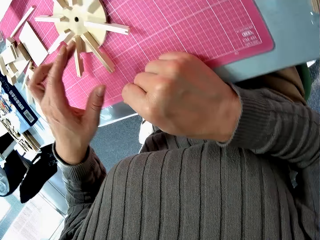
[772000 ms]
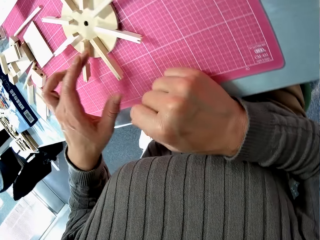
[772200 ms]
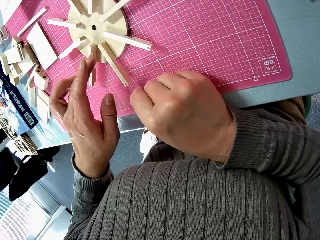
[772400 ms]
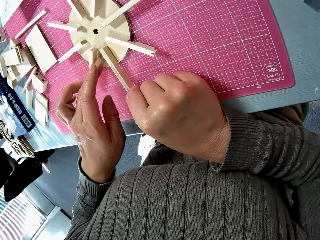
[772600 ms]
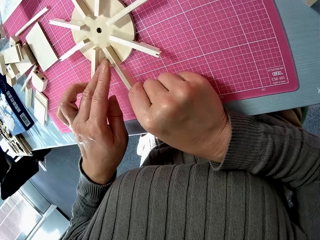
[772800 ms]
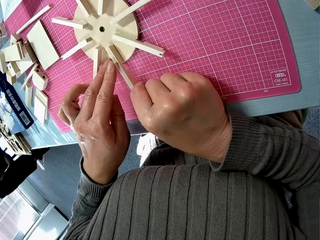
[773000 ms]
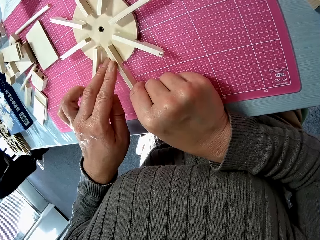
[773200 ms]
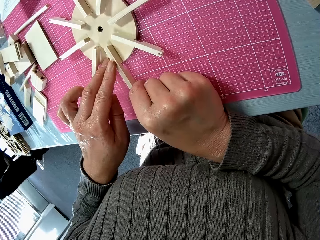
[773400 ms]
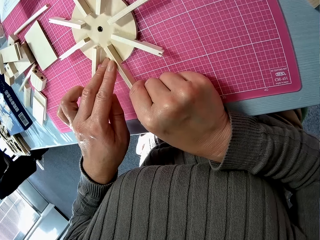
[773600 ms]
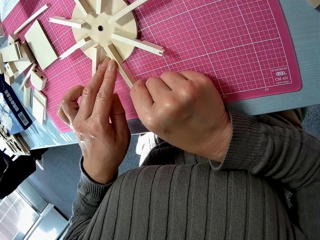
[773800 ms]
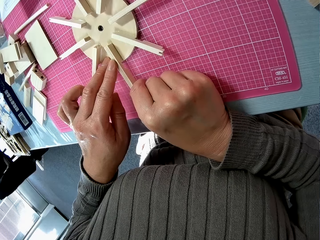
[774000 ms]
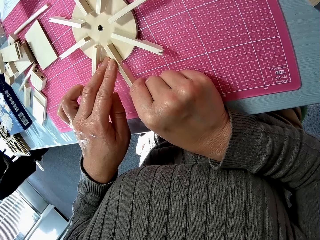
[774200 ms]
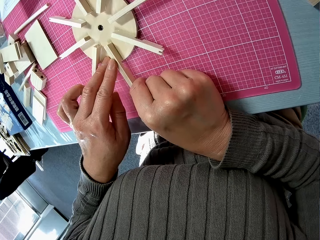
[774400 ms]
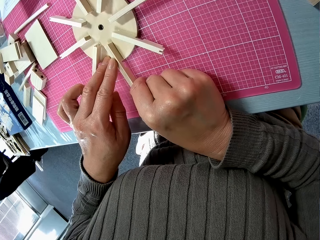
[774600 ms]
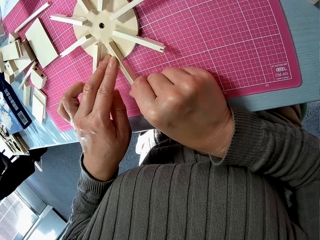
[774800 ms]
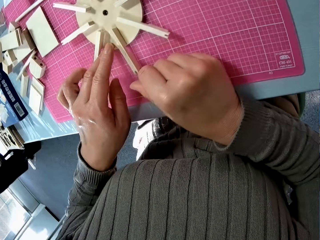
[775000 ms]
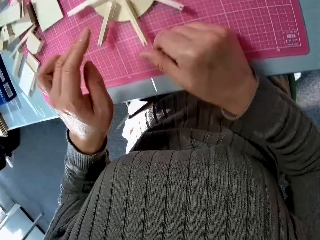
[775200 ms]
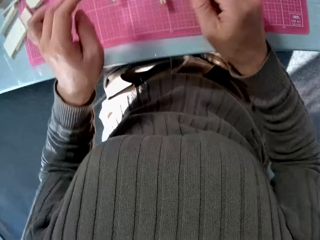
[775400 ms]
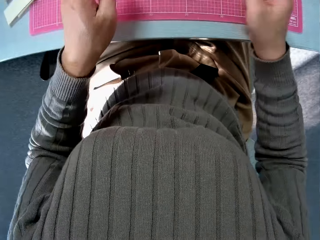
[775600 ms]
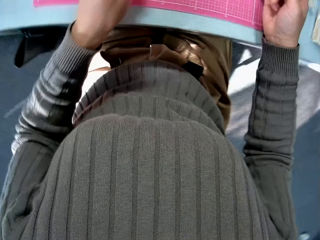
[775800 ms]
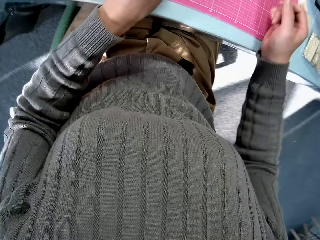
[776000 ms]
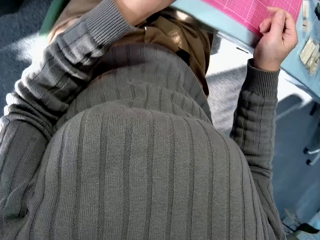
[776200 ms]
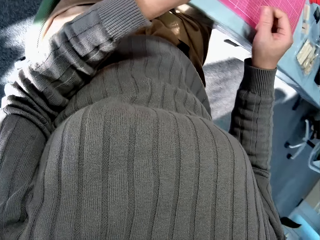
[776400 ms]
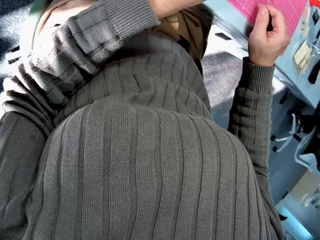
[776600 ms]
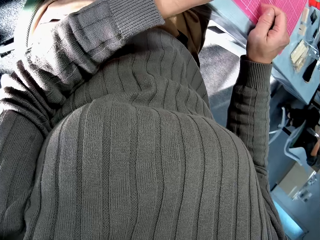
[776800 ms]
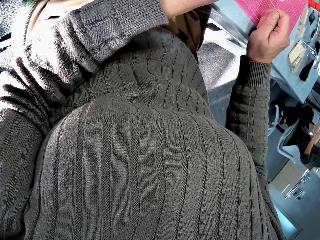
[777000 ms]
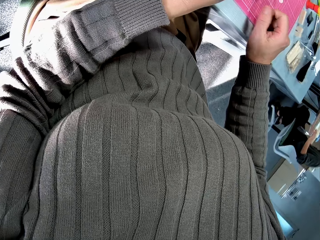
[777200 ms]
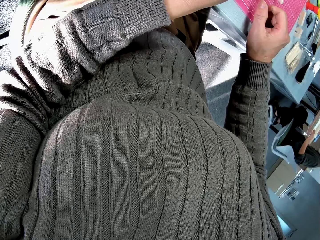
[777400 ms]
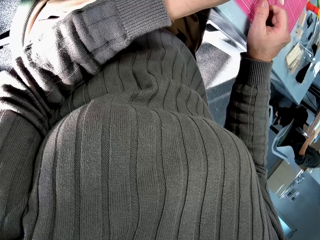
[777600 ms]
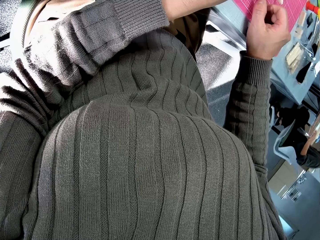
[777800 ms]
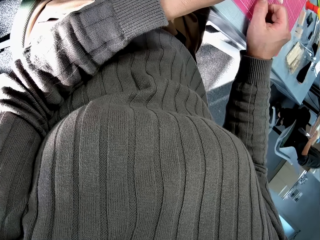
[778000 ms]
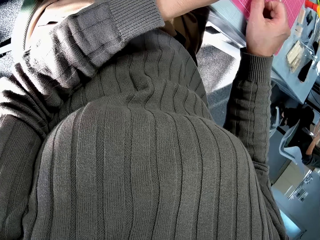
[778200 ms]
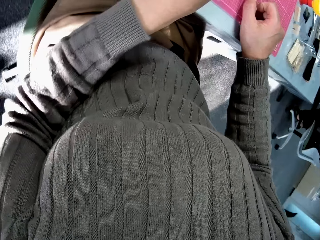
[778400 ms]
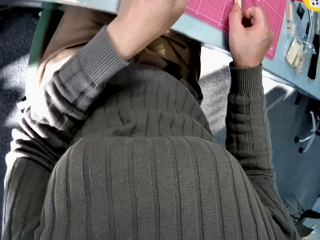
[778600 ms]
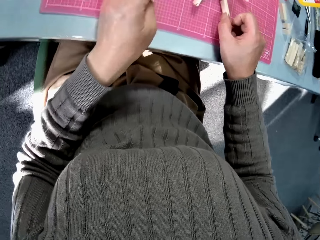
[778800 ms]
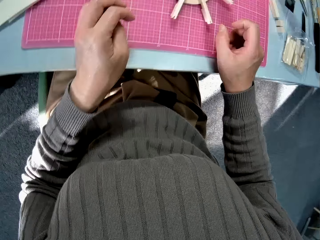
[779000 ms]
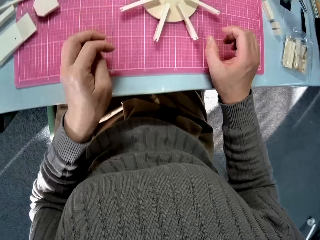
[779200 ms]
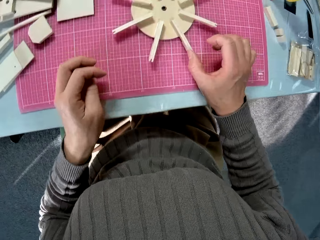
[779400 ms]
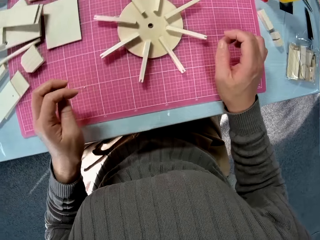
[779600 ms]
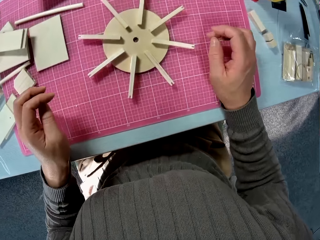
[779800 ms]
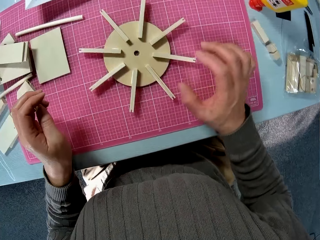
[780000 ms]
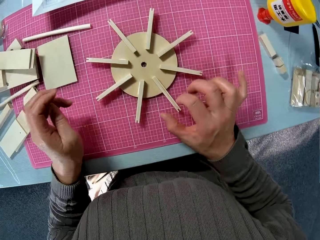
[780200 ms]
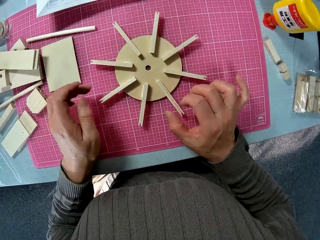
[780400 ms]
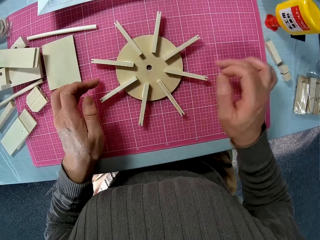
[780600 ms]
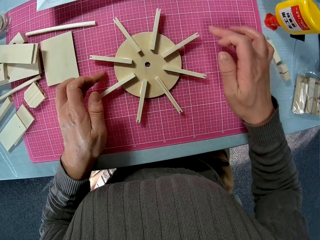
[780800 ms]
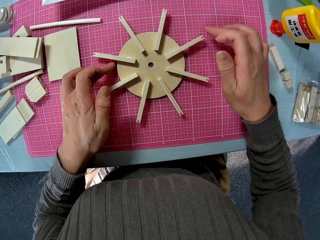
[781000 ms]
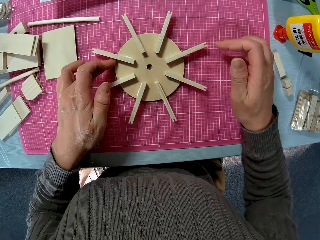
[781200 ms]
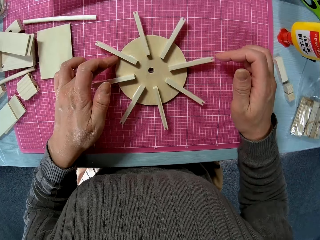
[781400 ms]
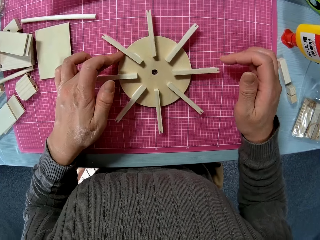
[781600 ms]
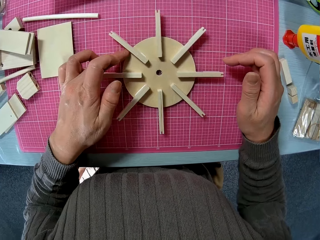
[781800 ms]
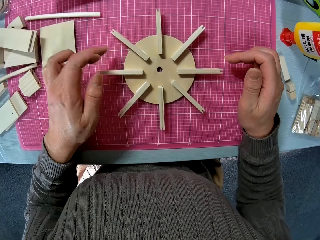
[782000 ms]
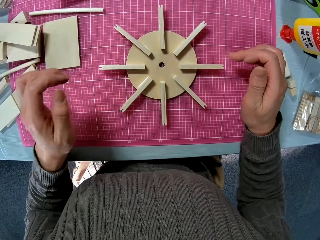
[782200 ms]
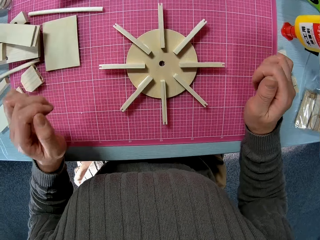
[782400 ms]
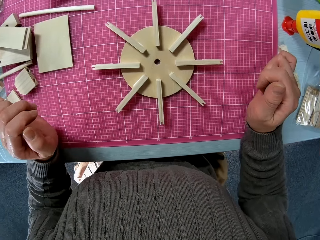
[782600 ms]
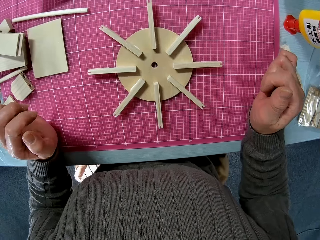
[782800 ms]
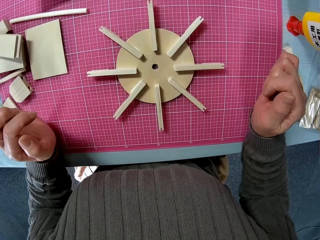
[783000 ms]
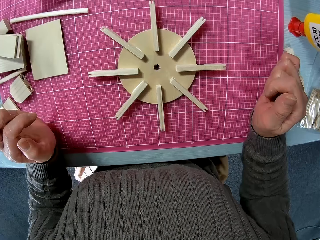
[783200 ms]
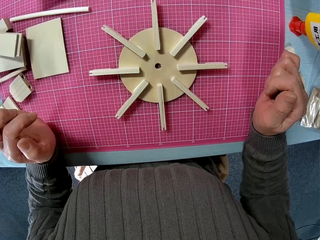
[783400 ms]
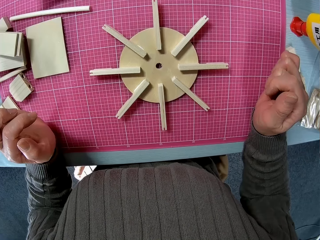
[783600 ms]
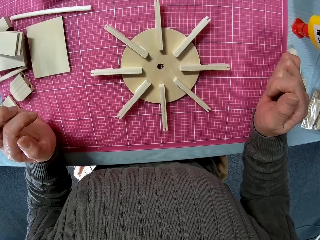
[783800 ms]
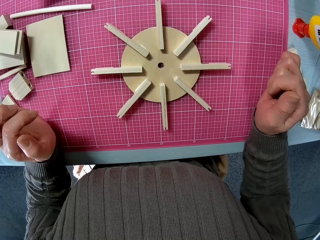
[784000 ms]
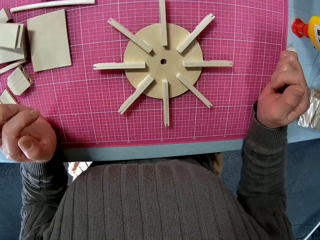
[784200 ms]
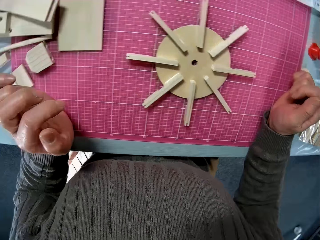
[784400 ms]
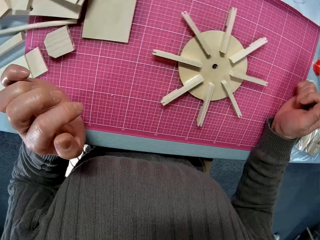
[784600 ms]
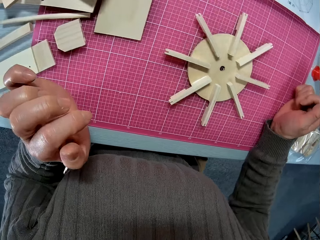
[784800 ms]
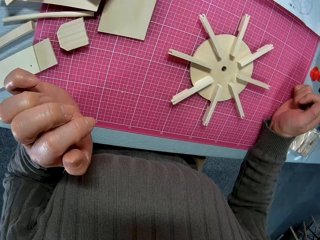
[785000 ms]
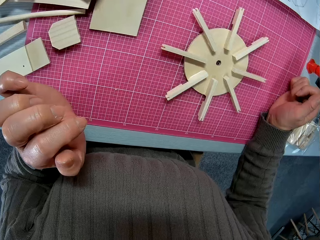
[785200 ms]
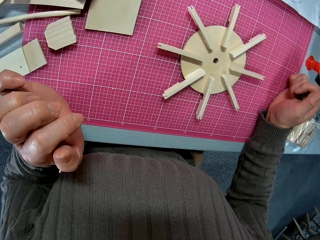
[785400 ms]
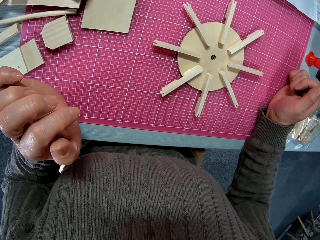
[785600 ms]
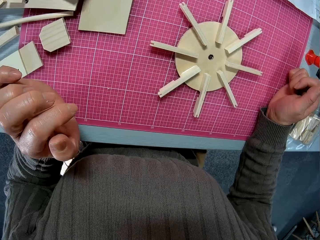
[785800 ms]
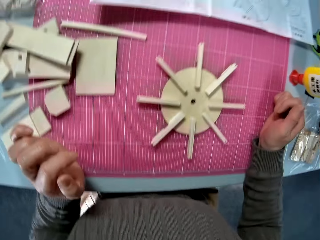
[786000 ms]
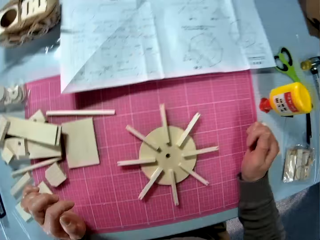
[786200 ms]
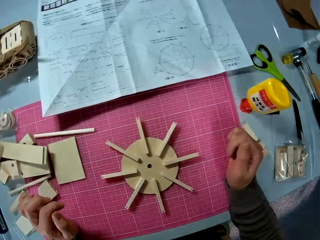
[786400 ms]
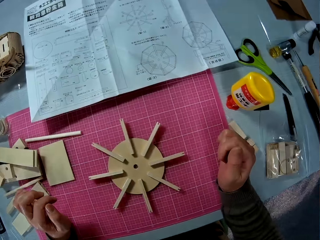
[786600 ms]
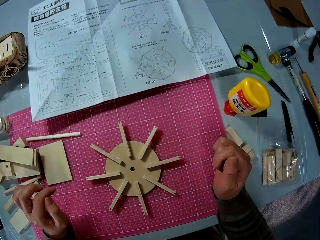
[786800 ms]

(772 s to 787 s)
The camera wearer presses the glued pieces of wood firmly. They stick the glued stick firmly on the model. They rotate the model and move their hands off the model.

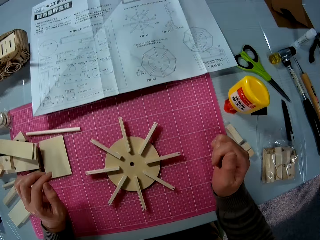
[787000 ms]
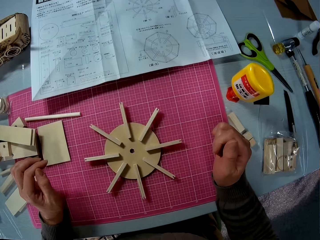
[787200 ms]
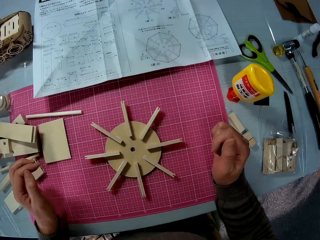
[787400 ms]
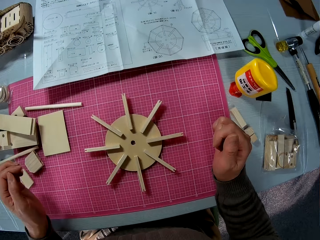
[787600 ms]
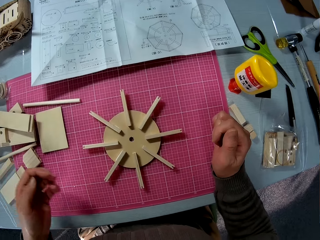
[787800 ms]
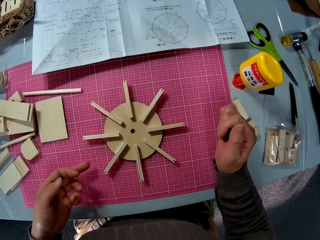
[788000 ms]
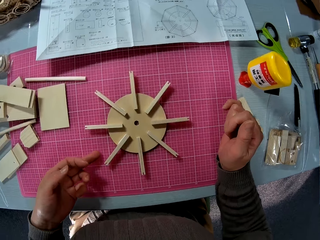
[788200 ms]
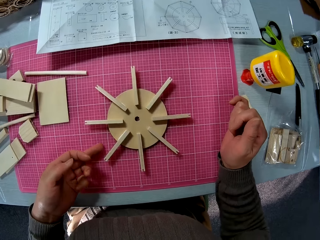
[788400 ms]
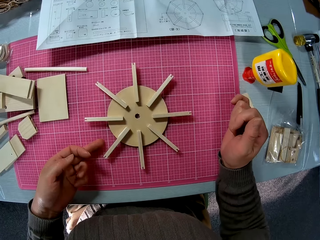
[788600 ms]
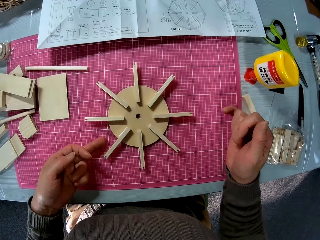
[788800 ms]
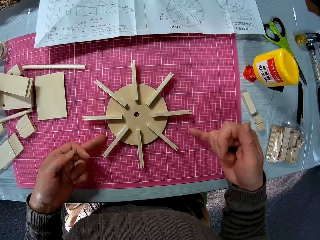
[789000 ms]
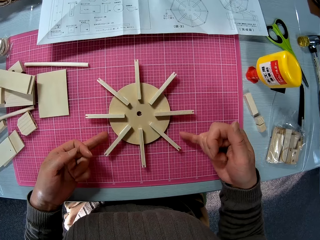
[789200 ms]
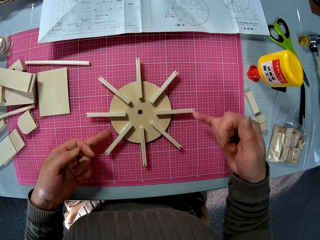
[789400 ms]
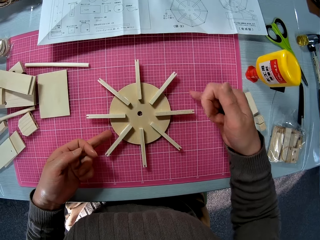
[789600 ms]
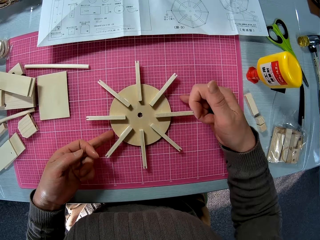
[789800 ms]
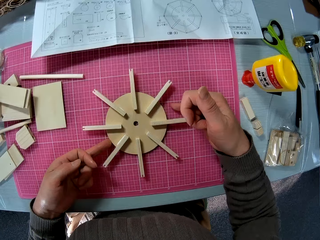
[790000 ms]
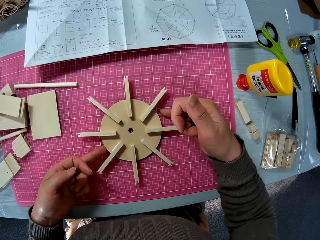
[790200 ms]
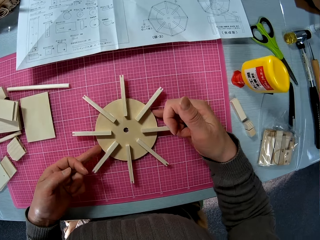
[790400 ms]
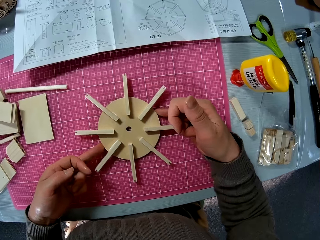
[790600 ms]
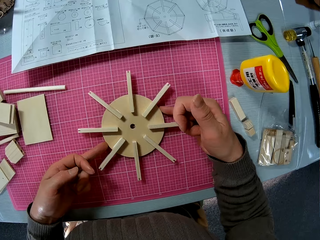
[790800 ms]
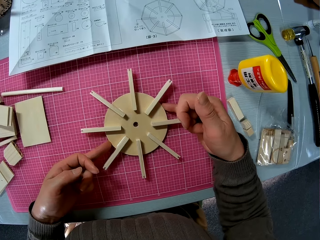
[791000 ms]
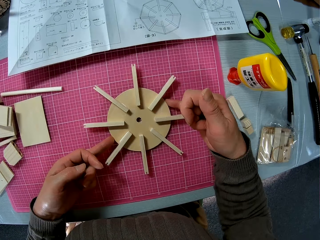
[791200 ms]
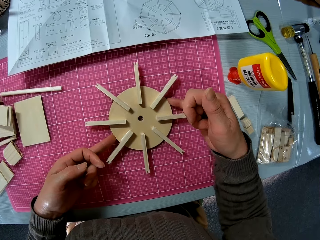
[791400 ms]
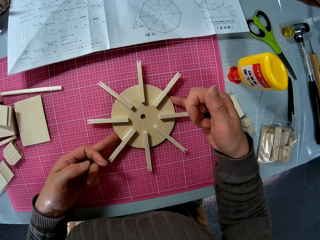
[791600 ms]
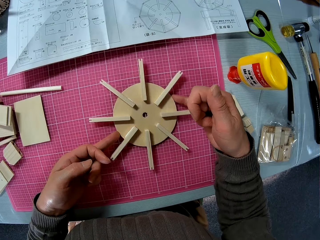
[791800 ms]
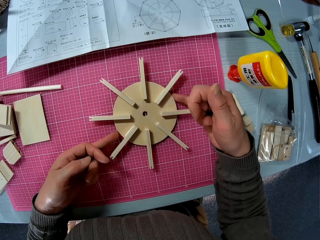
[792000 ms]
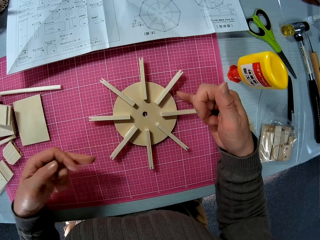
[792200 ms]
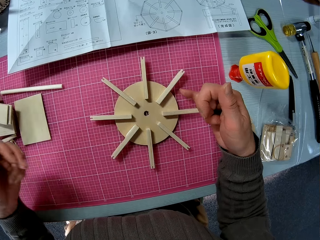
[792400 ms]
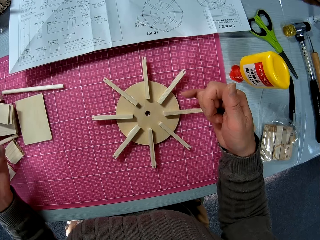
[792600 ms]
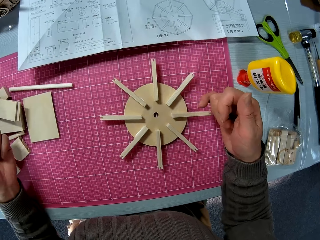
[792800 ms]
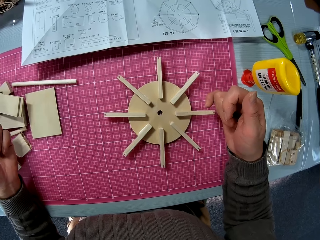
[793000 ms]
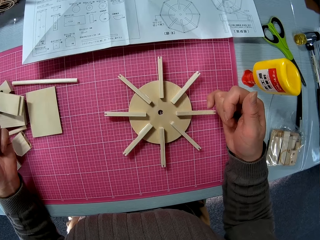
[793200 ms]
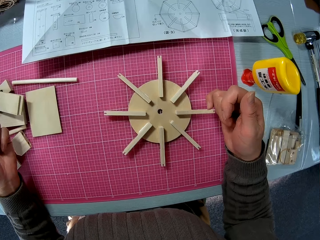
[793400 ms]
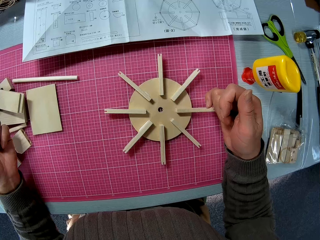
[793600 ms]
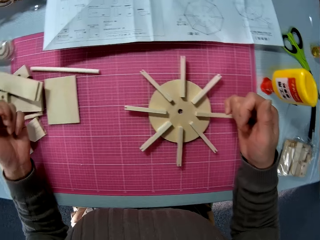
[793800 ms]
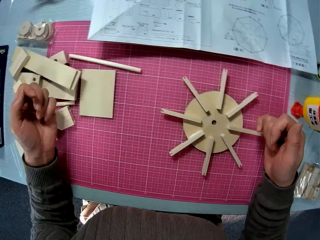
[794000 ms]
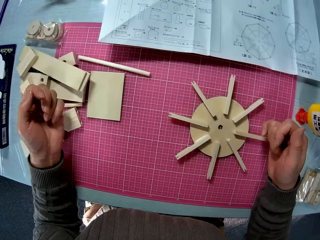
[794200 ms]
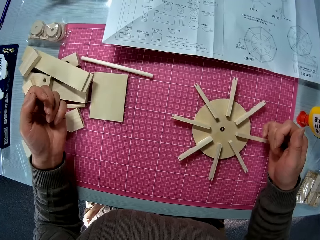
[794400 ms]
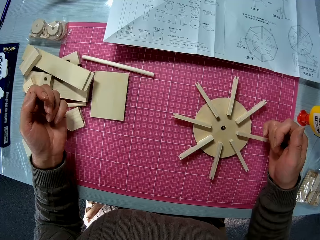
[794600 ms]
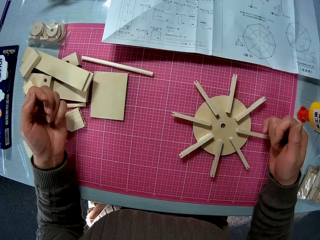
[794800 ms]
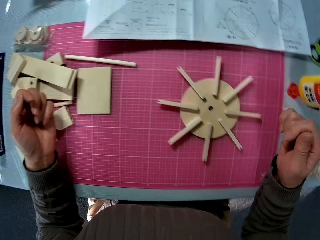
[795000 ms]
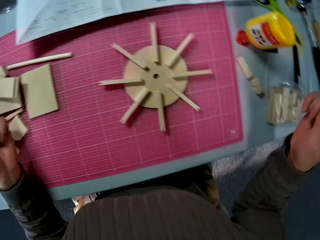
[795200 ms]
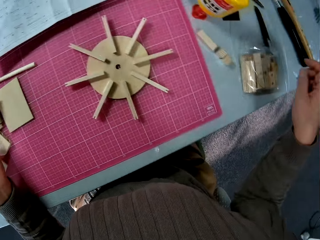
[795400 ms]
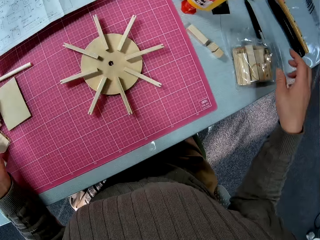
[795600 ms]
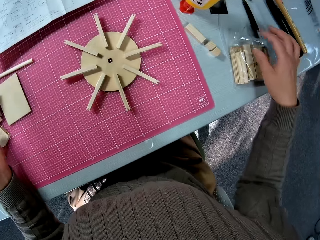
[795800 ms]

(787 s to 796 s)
The camera wearer pushes the model on the table. They move their hands off the model.
